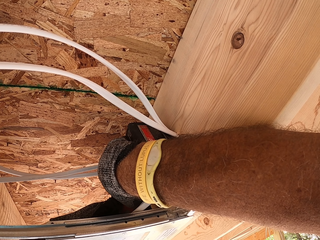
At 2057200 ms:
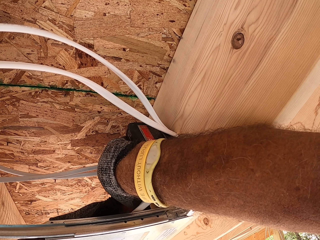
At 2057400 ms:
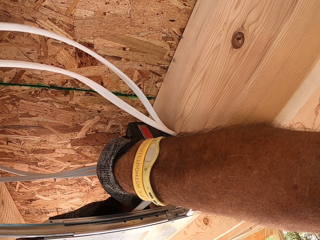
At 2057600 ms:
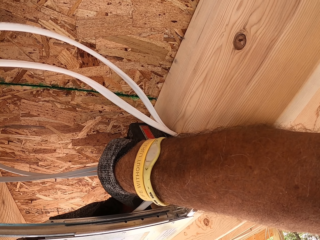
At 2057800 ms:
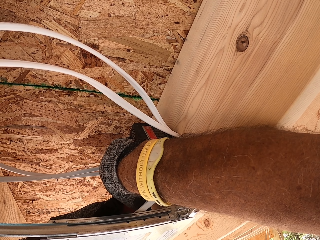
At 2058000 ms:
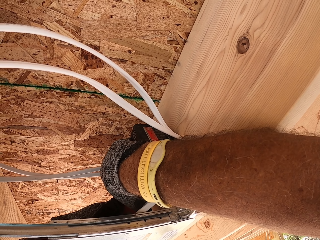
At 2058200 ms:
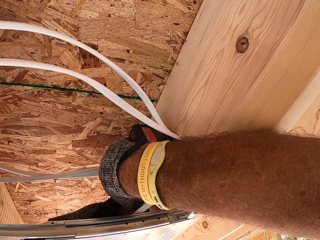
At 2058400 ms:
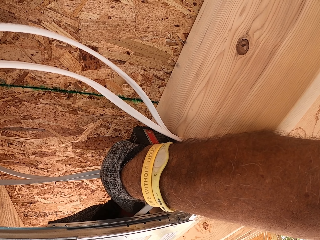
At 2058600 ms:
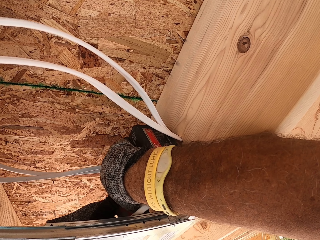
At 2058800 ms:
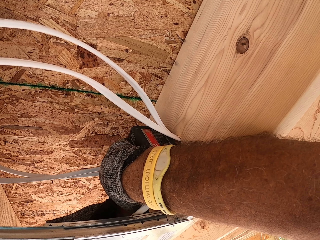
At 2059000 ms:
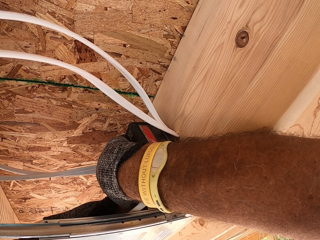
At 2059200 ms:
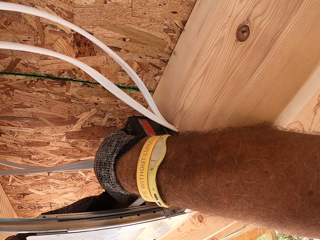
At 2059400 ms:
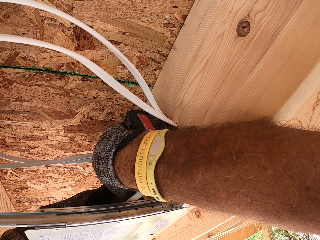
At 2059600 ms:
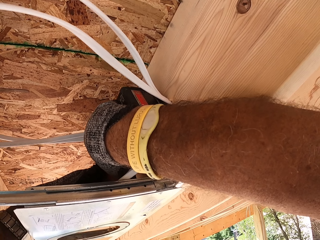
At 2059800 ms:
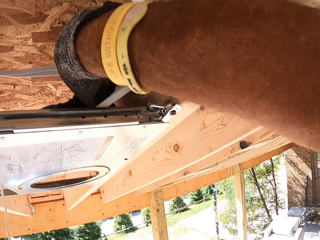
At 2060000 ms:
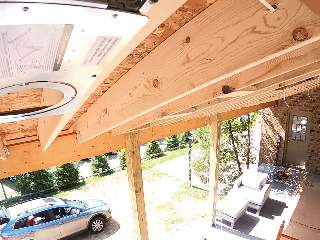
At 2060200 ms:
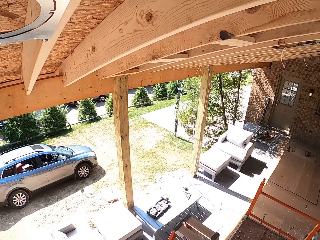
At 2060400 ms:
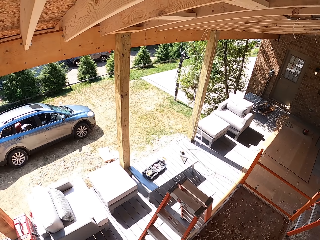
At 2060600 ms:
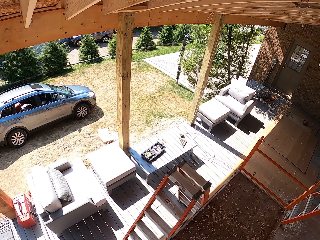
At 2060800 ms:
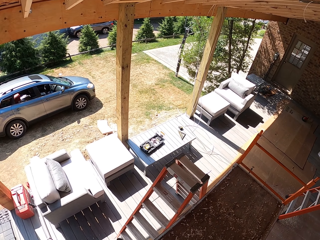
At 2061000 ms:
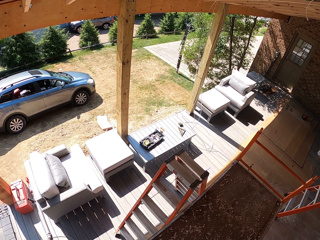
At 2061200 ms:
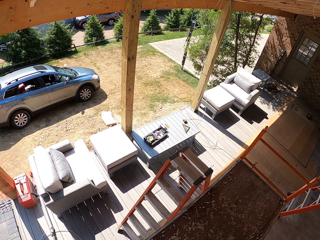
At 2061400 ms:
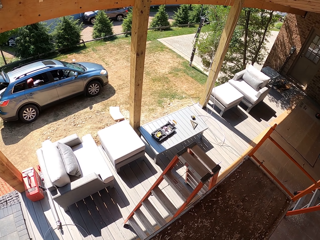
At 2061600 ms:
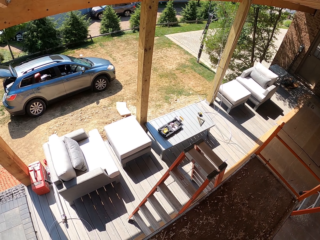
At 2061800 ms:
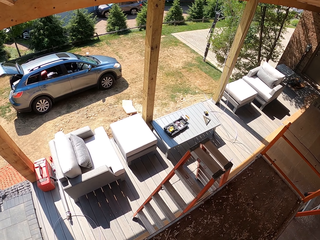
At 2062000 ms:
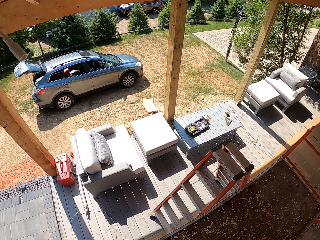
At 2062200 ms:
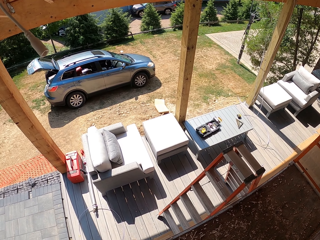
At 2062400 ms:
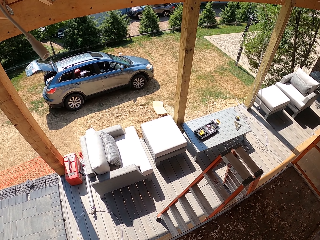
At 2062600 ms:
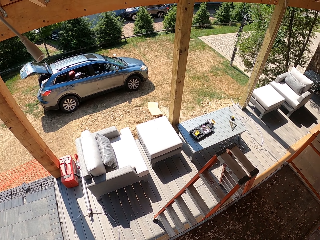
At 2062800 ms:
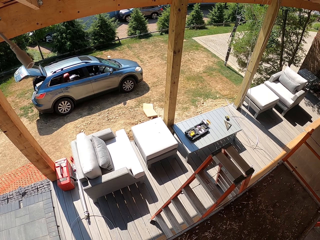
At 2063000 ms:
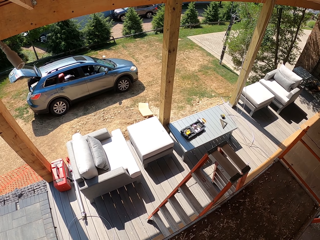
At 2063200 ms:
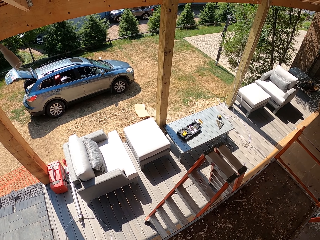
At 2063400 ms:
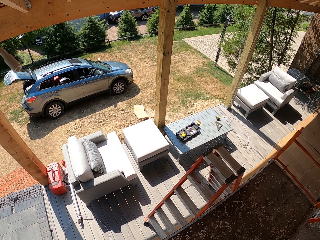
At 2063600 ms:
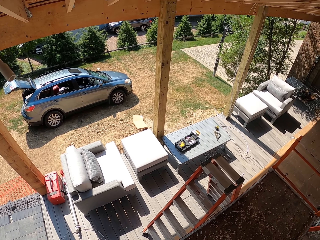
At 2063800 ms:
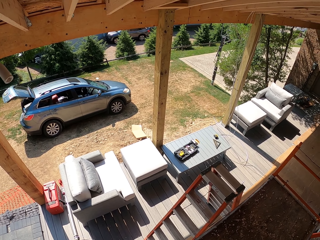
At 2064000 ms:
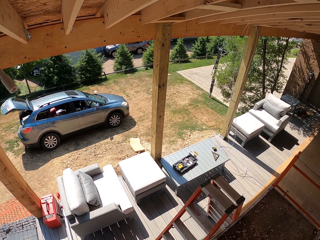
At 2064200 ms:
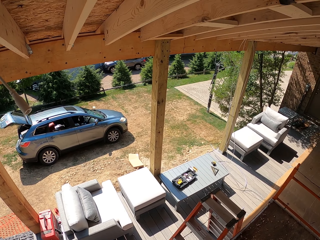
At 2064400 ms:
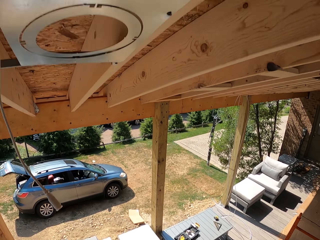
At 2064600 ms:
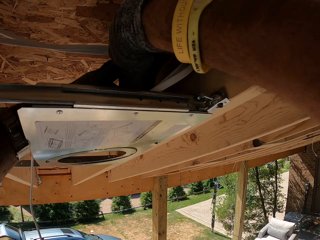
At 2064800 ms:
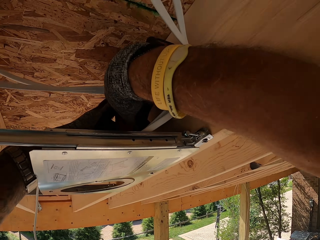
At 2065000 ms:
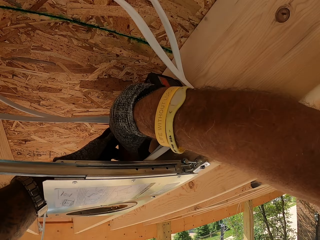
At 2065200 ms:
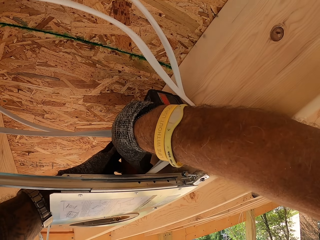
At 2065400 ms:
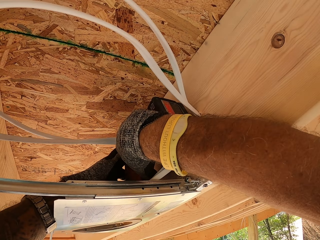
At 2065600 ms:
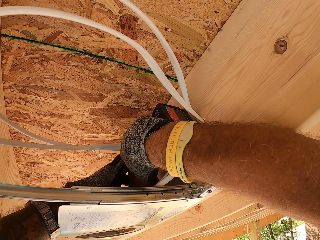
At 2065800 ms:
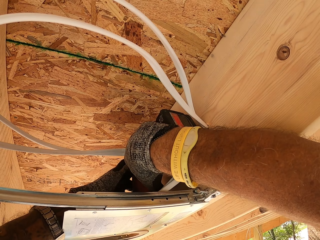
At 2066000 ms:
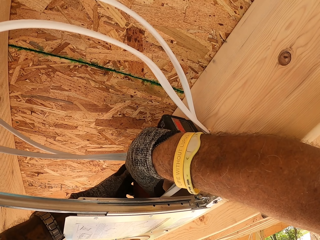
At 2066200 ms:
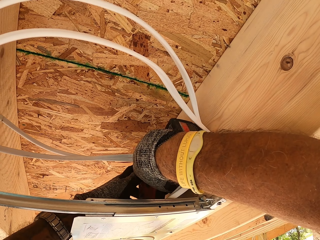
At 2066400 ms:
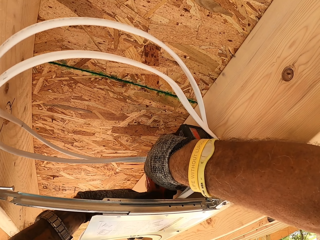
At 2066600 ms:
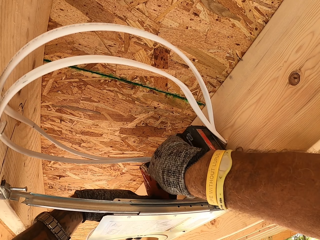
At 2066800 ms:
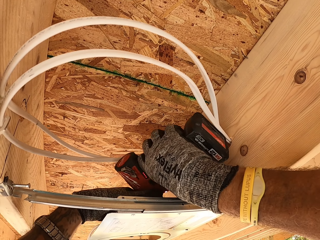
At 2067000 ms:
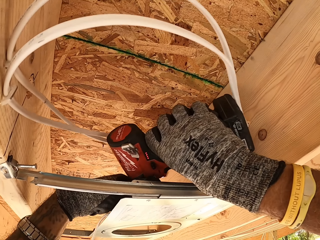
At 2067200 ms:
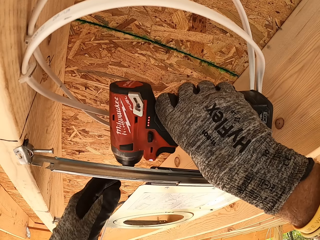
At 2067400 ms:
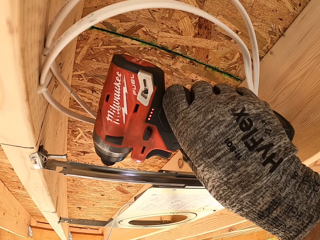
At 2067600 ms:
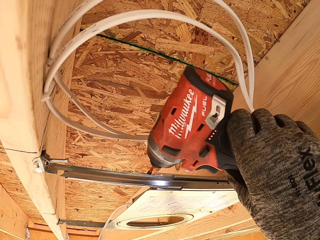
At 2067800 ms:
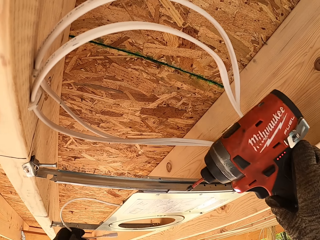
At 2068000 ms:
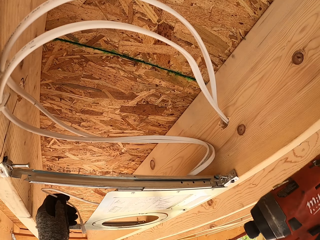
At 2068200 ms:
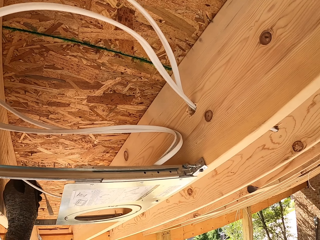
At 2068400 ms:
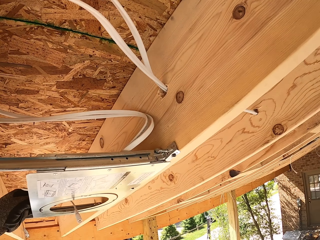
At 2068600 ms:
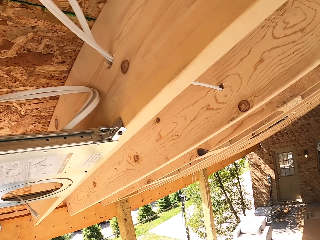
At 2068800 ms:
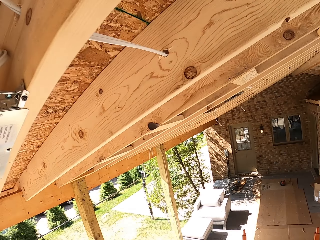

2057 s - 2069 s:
The camera wearer looks down. They look around. They screw in the LED panel light adapter with the drill. They withdraw the drill.

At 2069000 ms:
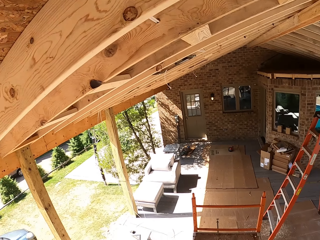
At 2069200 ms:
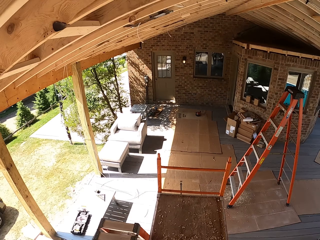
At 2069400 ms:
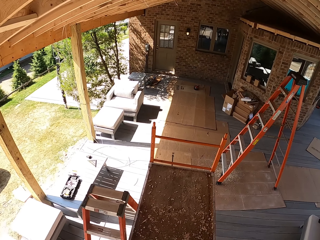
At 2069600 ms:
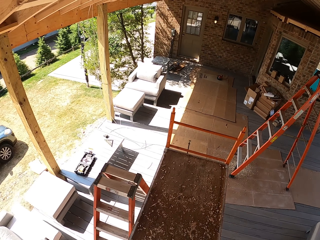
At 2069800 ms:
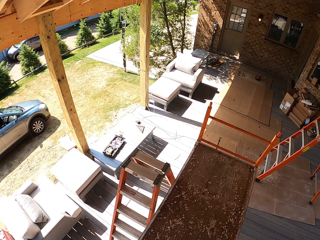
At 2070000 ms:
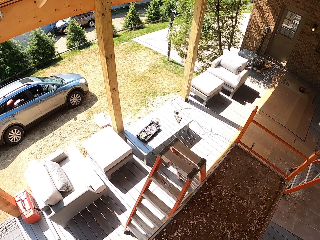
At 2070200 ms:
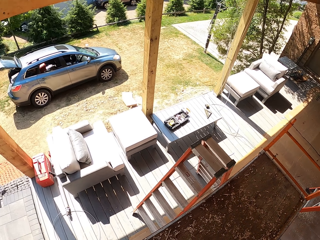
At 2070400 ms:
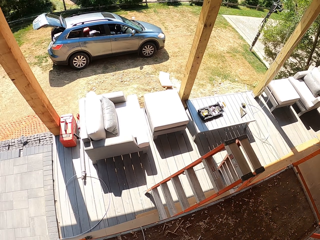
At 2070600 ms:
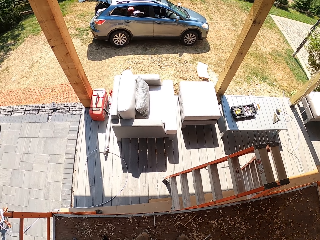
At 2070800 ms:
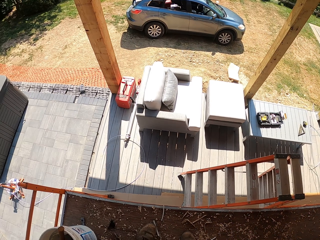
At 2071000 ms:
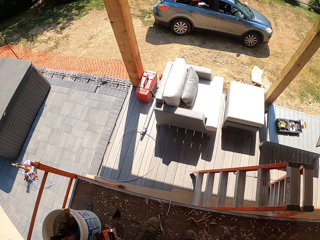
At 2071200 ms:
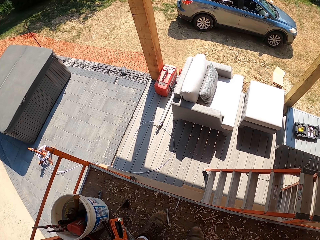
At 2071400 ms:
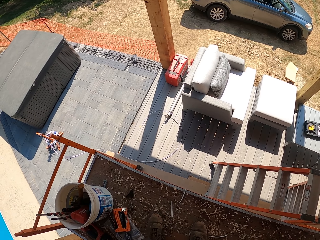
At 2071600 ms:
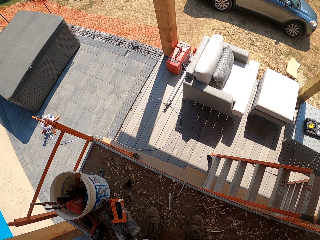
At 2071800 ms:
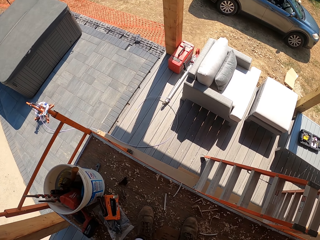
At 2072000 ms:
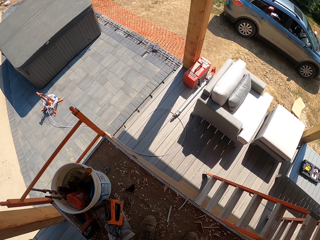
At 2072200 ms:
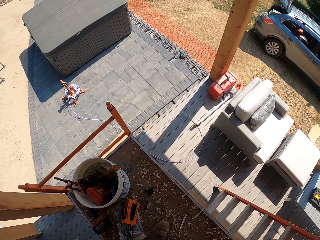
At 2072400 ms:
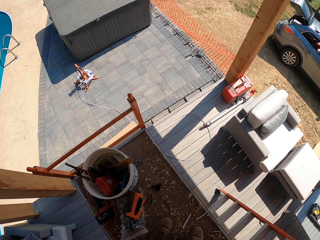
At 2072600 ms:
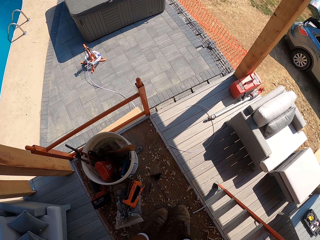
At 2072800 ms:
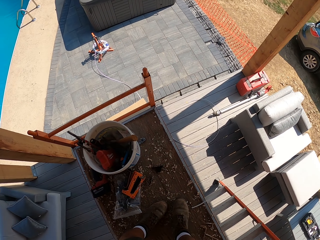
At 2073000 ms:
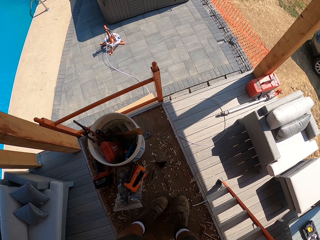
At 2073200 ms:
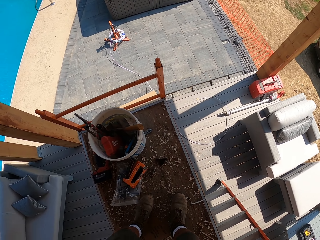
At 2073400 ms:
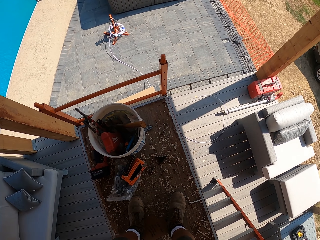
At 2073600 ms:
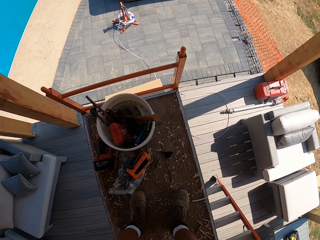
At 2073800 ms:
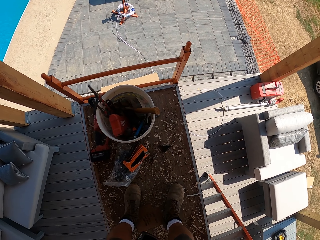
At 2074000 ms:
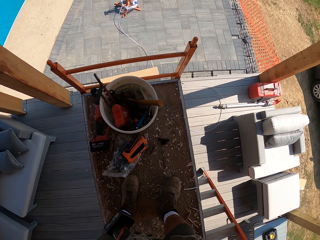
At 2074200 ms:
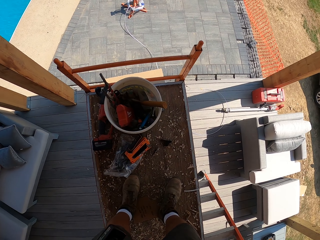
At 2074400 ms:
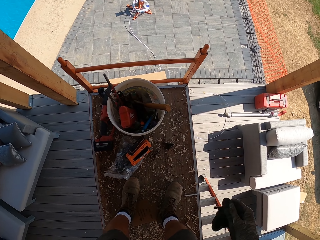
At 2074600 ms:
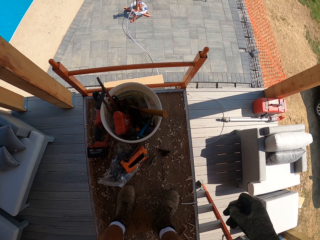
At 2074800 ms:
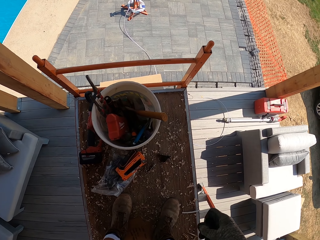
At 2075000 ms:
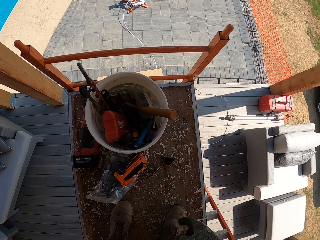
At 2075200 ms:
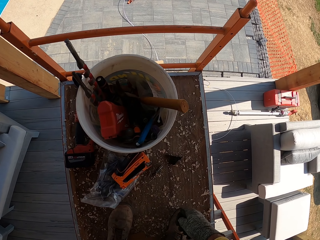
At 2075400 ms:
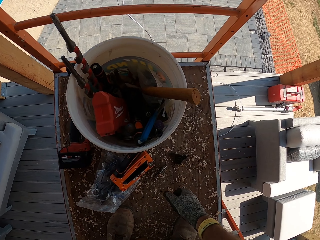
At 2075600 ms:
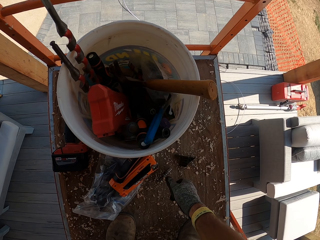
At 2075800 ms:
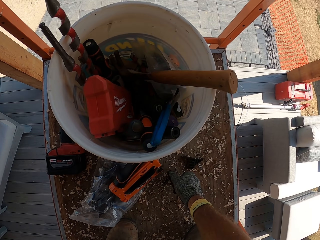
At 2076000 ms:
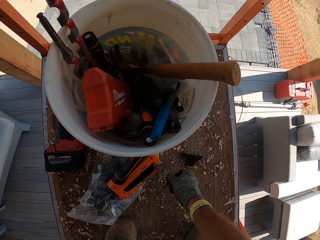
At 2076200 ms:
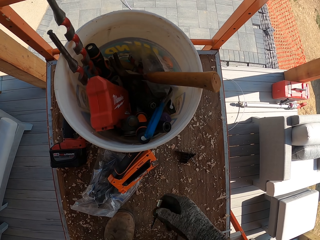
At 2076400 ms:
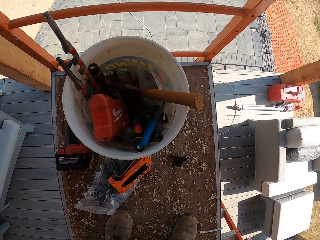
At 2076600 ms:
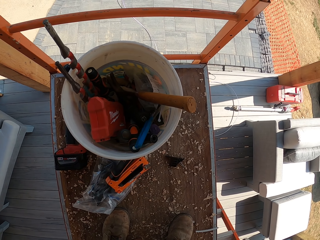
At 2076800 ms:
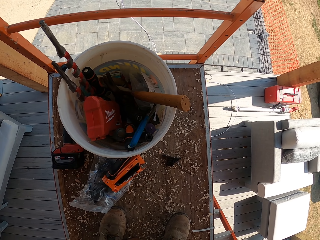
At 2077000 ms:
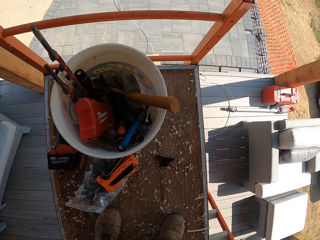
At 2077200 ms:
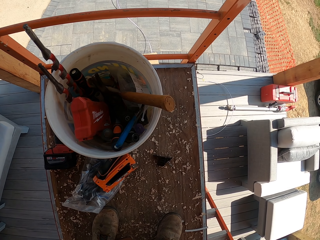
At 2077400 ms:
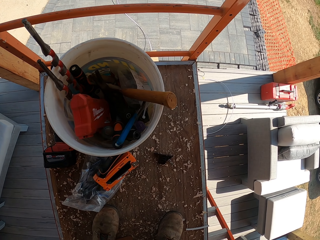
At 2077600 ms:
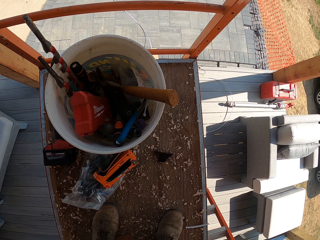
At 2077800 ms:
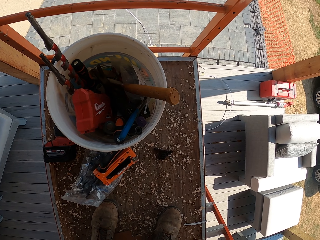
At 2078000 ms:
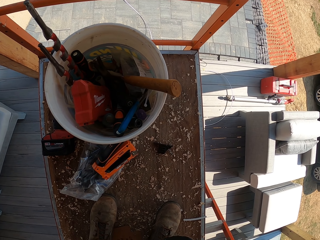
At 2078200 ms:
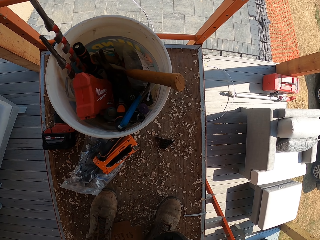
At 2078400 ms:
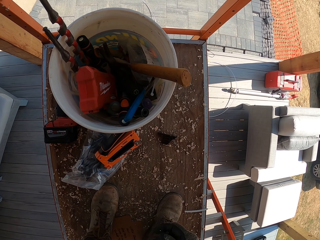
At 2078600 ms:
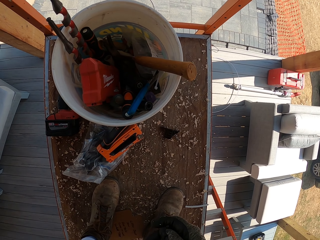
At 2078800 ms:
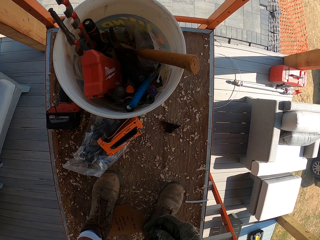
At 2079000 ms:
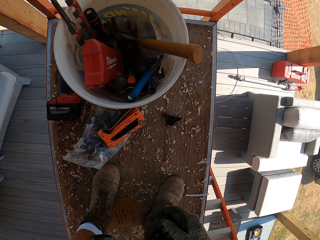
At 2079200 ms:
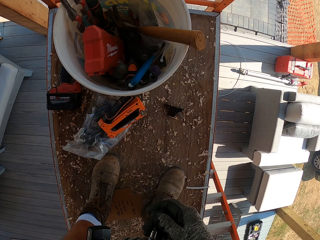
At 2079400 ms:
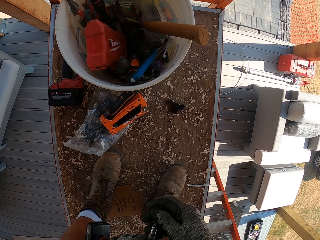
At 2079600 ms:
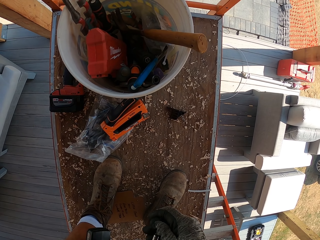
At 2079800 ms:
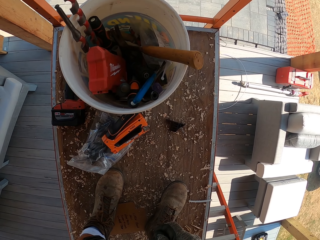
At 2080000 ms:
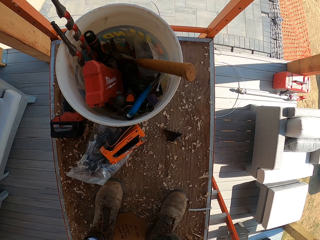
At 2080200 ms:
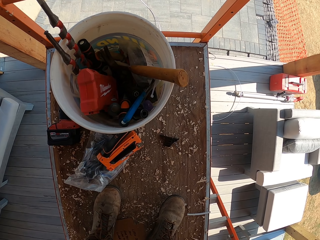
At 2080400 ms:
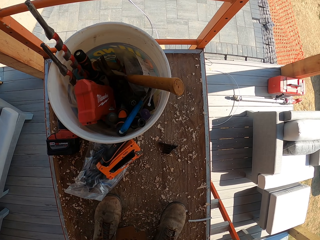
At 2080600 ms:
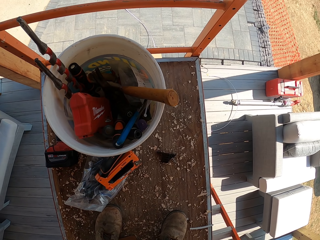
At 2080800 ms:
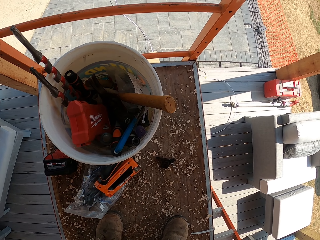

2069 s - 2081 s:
The camera wearer turns around. They pick up a screw. They fit the screw in the drill.
